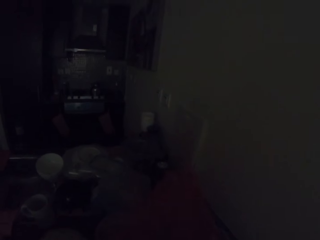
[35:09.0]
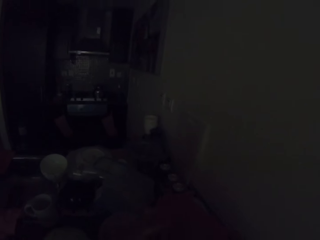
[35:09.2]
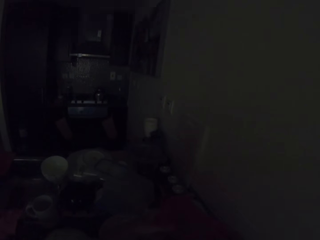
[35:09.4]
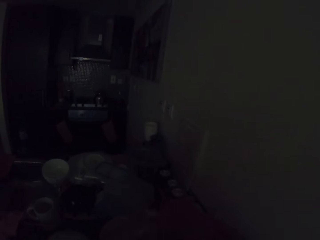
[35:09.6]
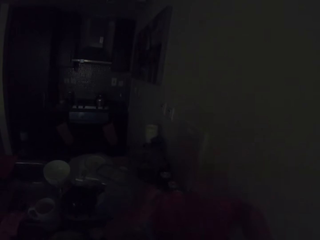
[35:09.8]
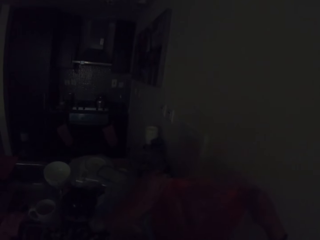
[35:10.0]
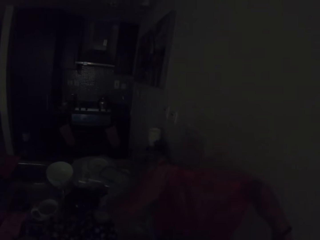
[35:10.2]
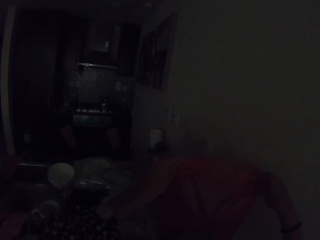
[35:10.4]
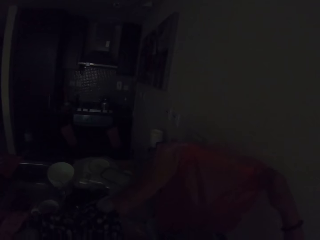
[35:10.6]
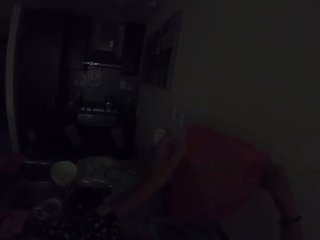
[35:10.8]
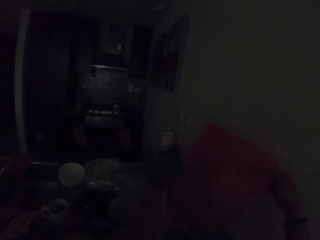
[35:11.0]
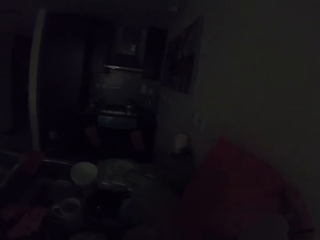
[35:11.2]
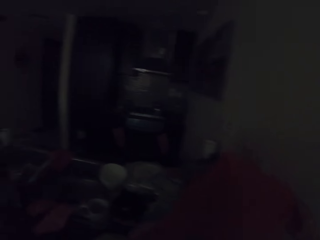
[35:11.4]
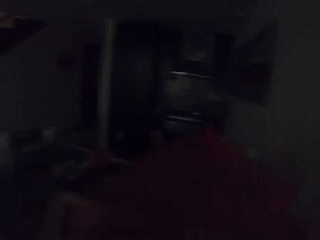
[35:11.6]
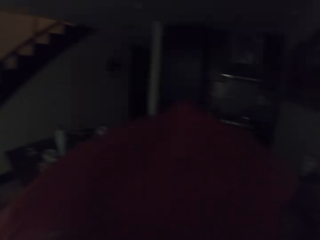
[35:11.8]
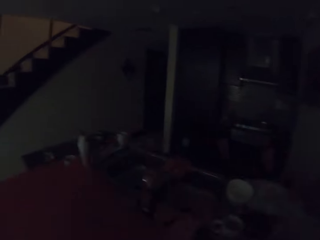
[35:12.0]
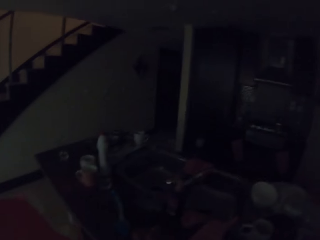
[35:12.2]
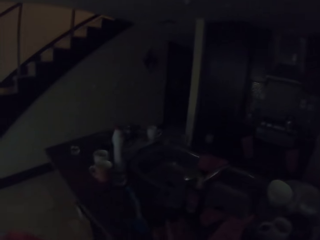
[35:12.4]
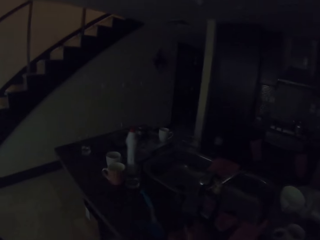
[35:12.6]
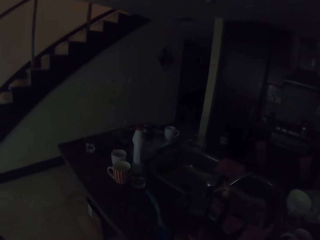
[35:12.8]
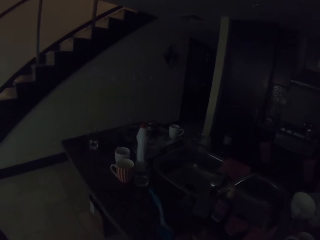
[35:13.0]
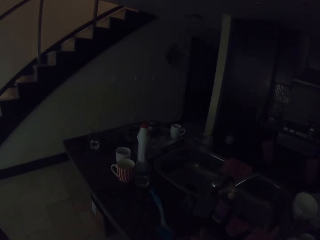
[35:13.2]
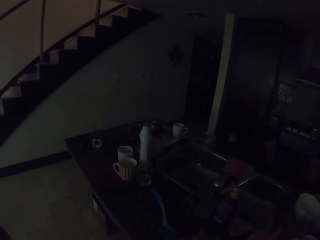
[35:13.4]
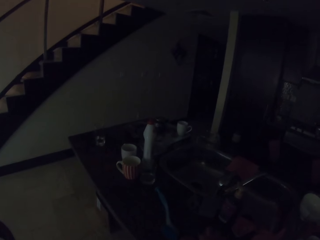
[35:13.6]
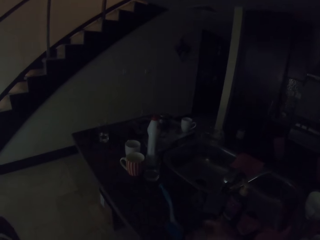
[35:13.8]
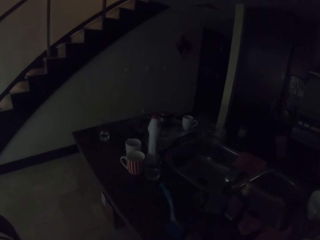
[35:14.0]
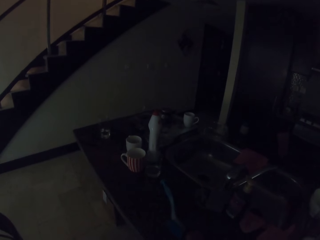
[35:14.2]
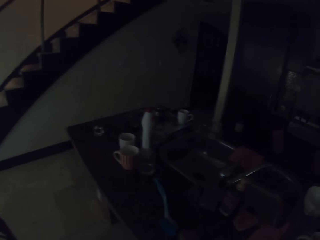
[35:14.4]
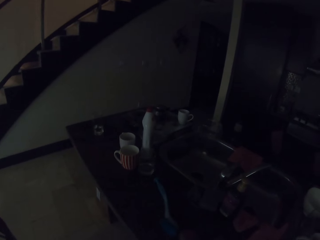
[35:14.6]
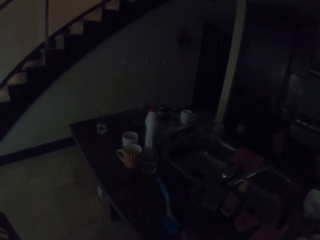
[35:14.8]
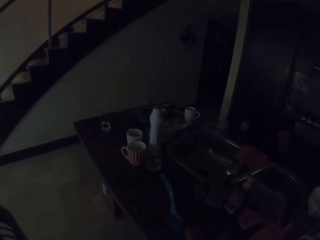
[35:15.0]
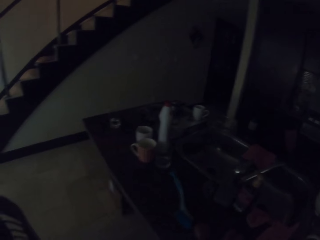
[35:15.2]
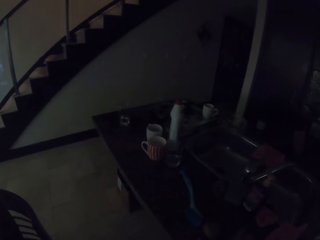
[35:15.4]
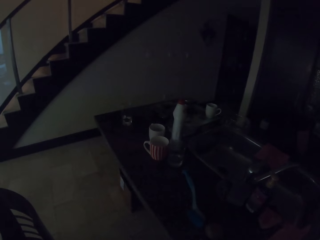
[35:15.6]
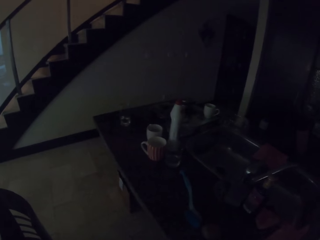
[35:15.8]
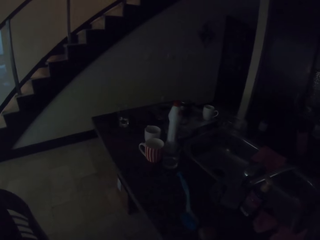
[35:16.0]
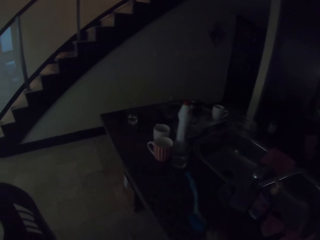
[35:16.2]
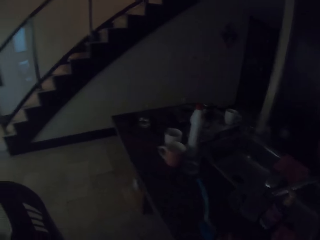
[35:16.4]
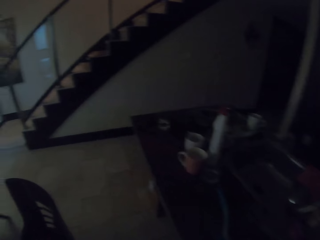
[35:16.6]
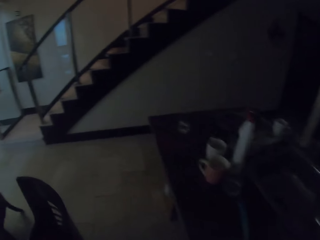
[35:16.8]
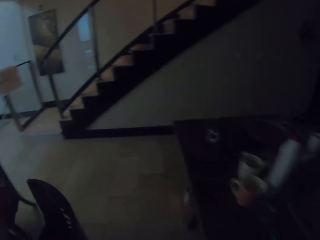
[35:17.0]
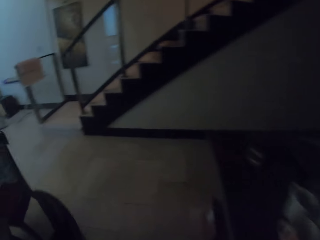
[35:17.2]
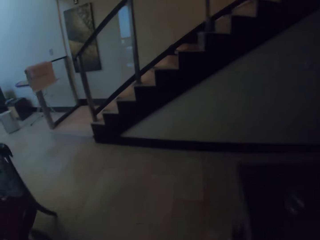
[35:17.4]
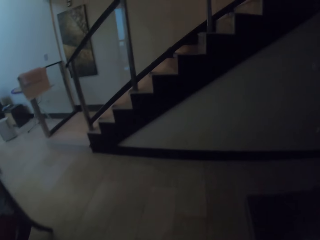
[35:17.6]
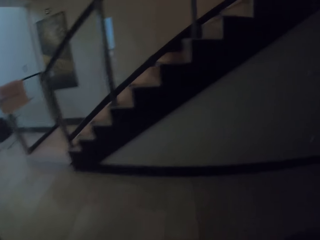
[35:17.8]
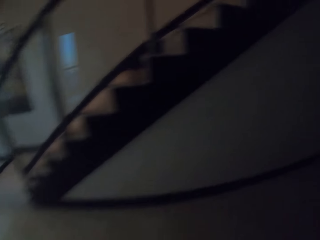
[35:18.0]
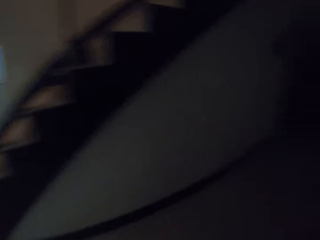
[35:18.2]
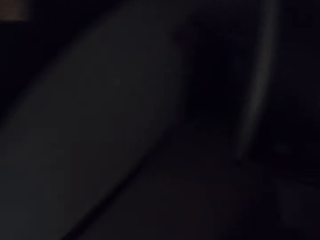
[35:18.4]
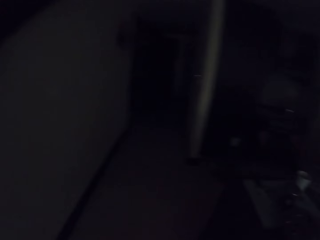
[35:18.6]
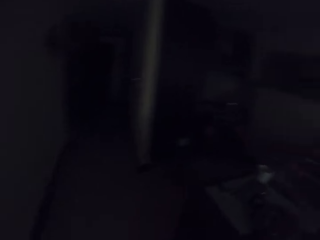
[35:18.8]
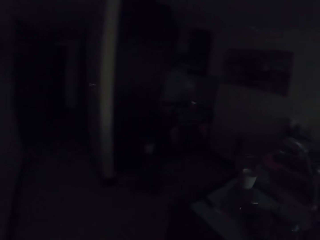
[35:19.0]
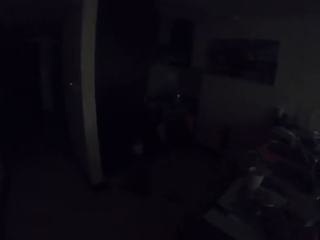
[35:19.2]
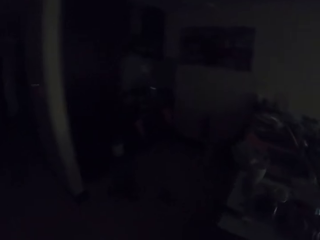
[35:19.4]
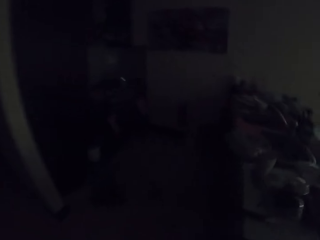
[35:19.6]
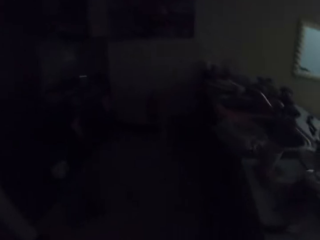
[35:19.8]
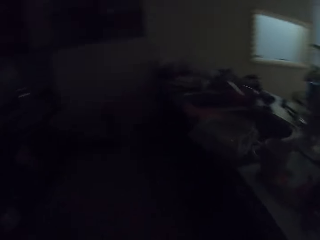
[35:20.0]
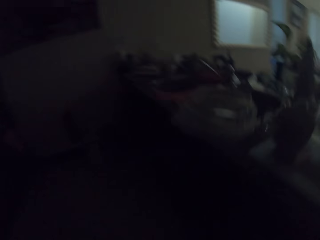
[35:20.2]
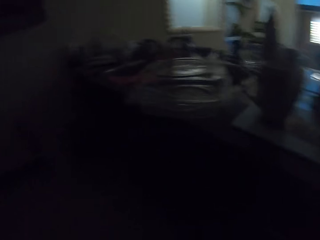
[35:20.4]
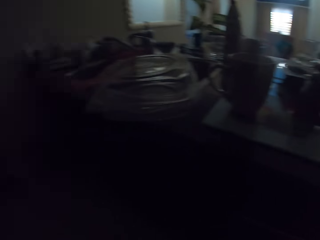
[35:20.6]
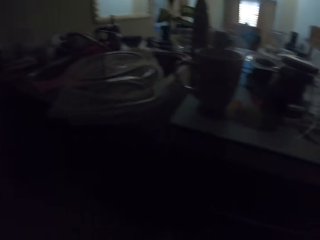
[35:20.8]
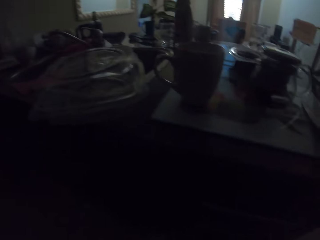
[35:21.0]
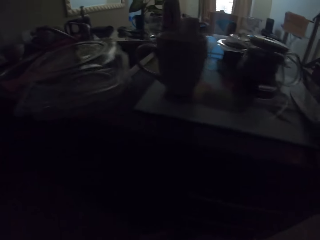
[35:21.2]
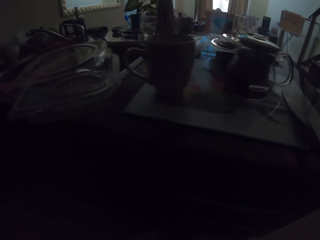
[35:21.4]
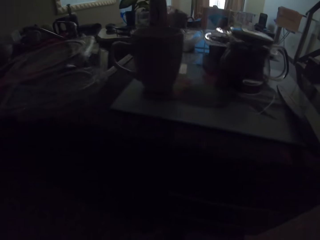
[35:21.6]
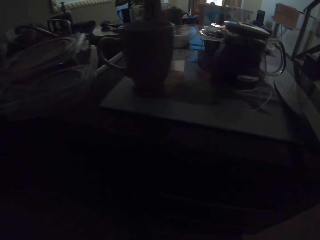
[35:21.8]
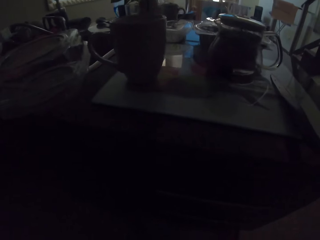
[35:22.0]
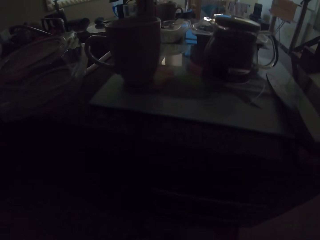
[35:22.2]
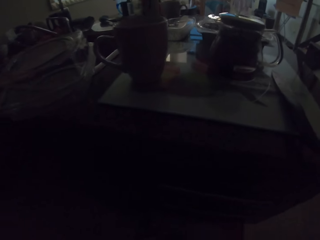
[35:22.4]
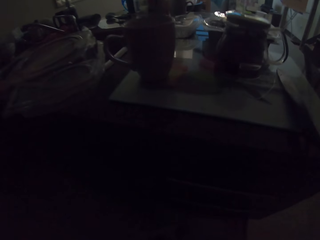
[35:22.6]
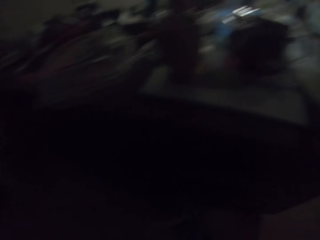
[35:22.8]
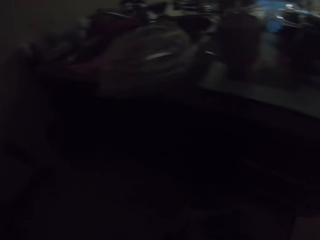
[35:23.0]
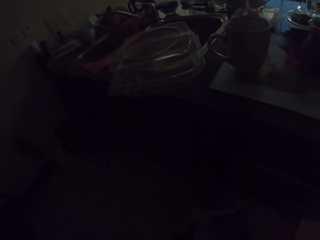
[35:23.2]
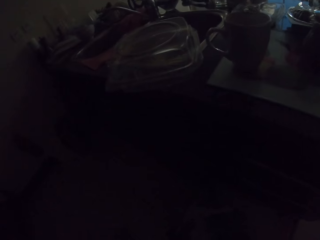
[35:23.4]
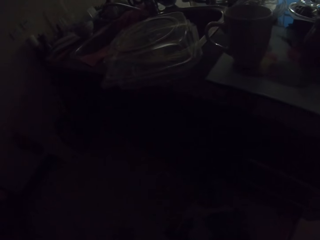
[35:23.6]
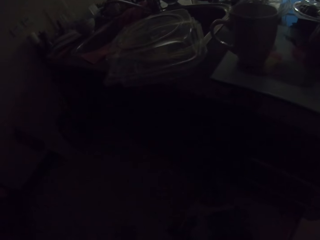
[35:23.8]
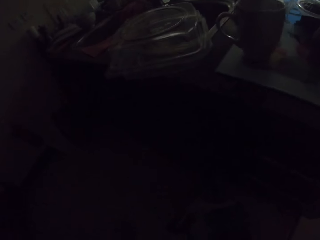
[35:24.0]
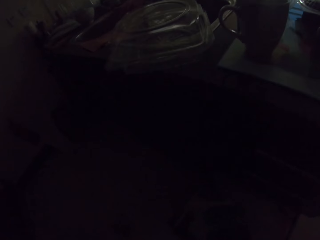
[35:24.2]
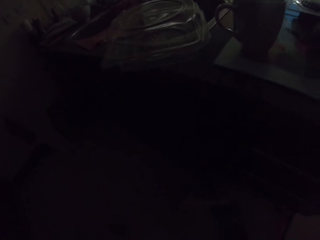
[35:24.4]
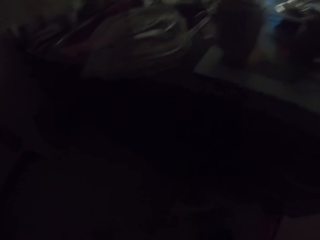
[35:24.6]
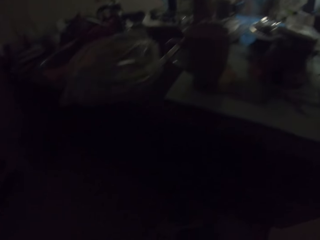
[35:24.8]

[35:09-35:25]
The camera wearer holds polythene paper. They lift the bag. They walk in the house.

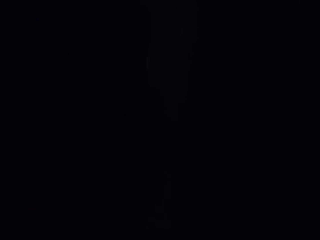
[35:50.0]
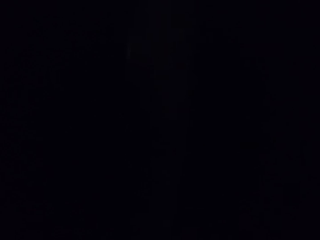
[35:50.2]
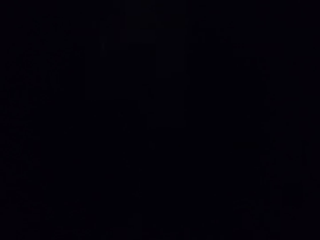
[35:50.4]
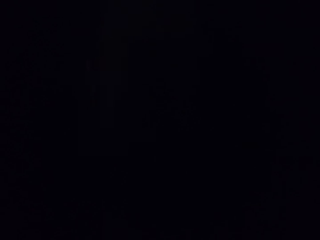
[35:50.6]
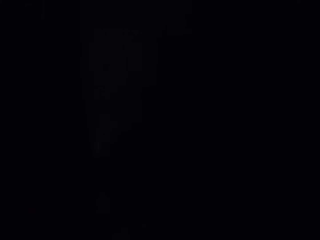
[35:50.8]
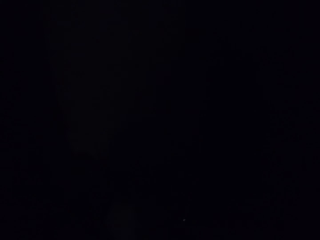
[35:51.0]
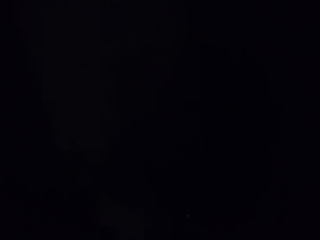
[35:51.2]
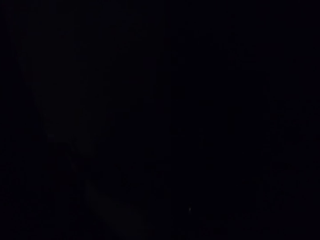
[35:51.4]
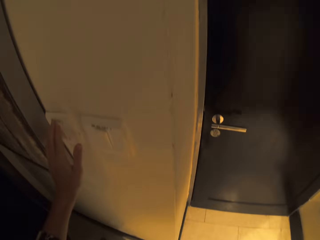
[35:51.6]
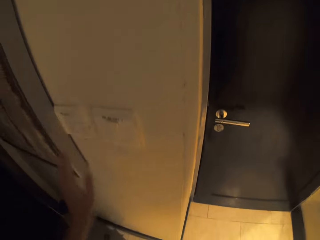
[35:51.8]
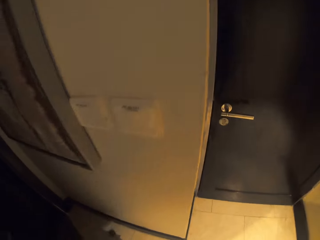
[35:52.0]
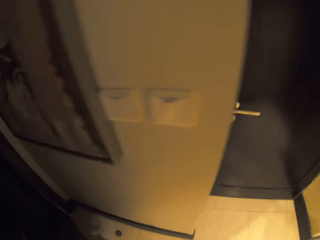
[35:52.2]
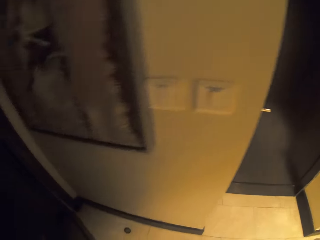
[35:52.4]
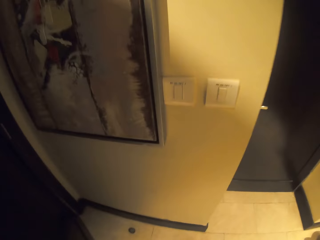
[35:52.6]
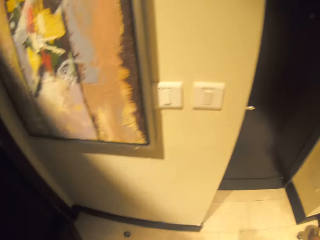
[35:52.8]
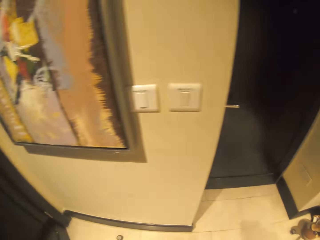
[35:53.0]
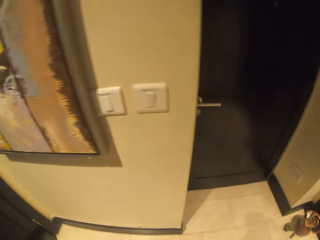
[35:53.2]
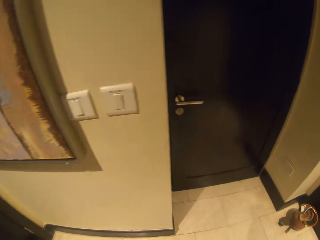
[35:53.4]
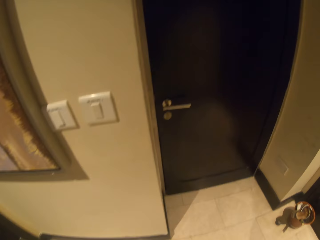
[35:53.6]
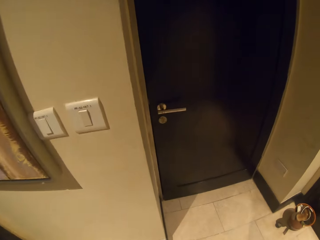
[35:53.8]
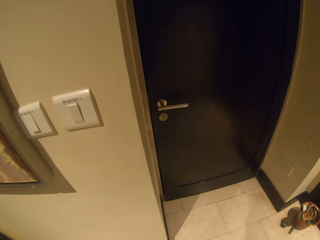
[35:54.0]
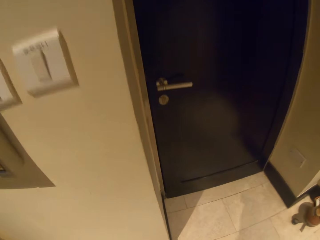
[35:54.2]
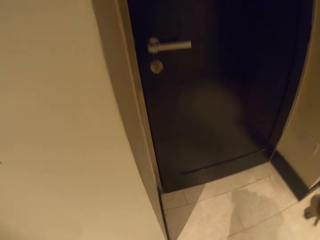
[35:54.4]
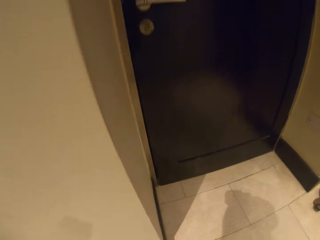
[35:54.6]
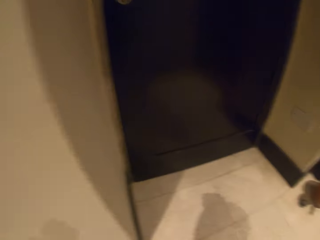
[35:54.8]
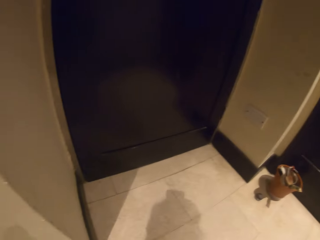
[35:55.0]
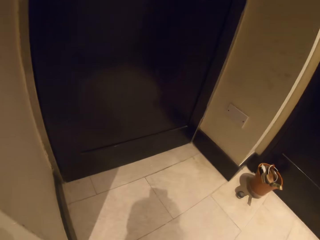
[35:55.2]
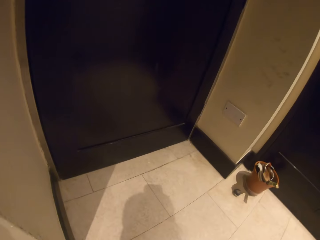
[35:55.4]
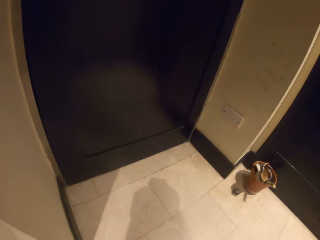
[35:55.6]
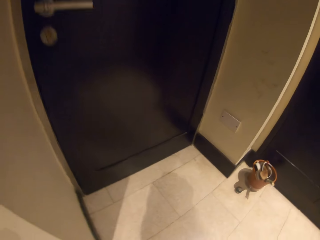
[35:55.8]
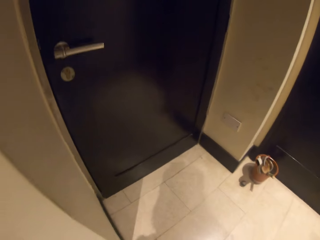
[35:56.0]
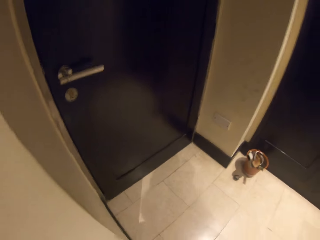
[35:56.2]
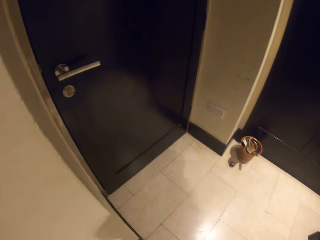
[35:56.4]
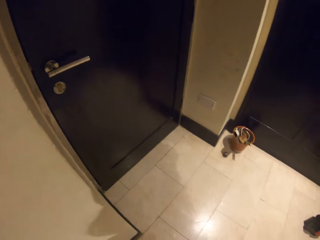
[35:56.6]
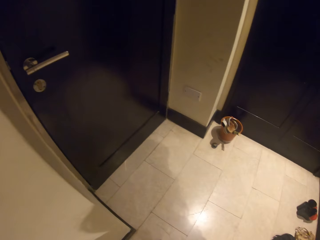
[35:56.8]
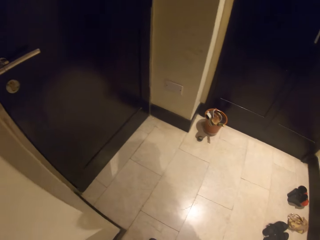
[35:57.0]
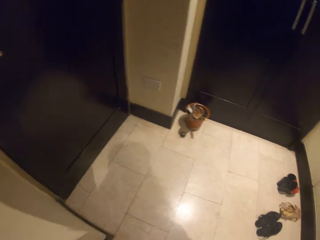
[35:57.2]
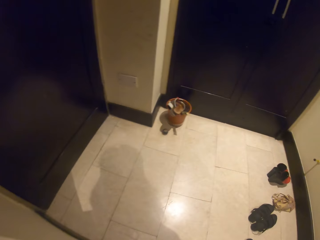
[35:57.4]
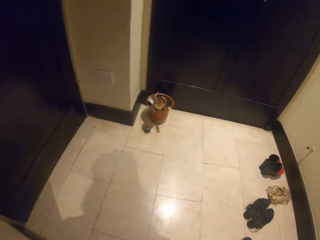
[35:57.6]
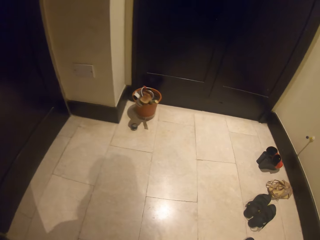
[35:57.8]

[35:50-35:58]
The camera wearer switches on the lights.
